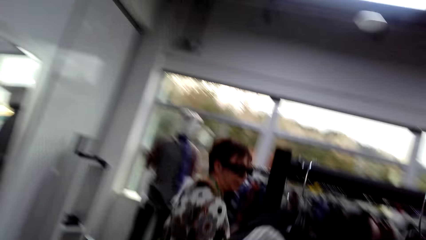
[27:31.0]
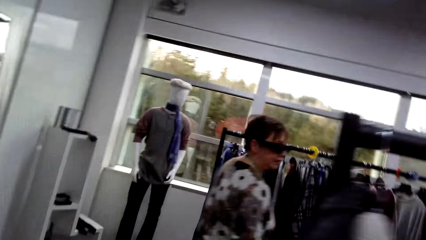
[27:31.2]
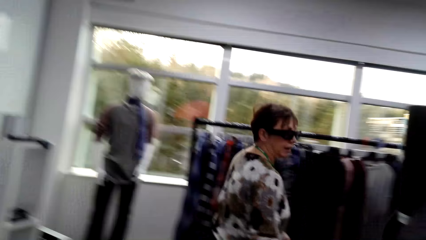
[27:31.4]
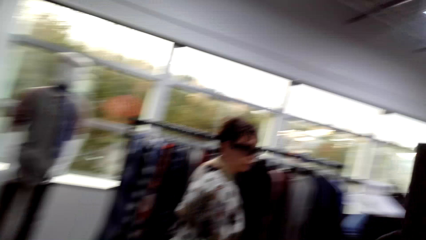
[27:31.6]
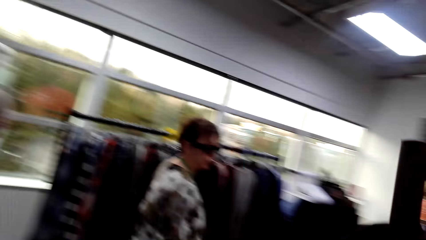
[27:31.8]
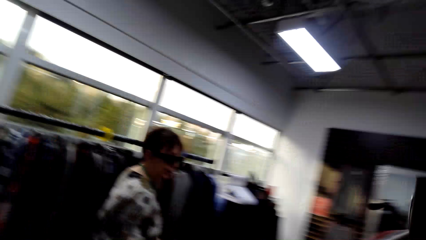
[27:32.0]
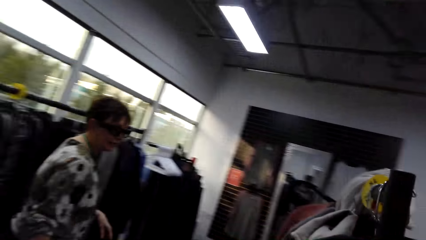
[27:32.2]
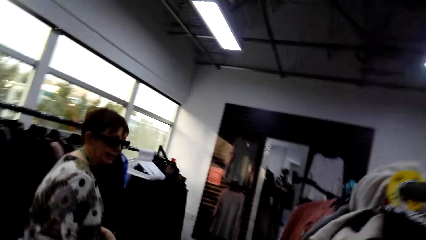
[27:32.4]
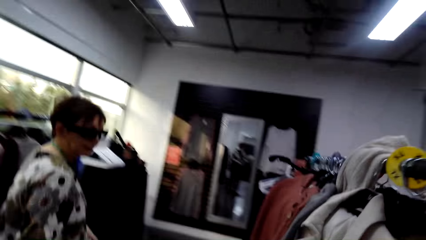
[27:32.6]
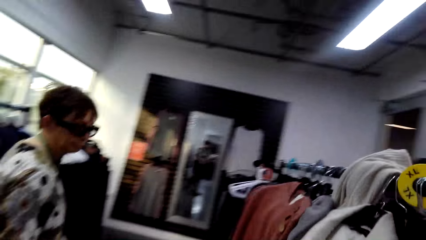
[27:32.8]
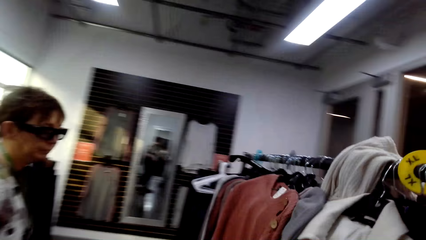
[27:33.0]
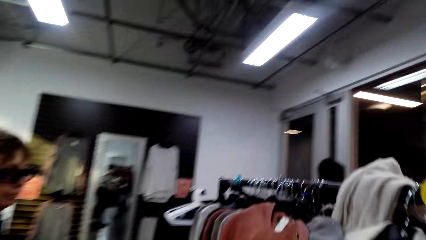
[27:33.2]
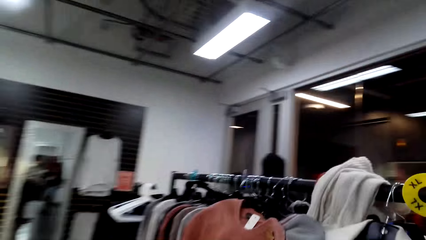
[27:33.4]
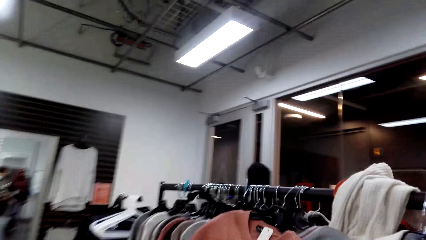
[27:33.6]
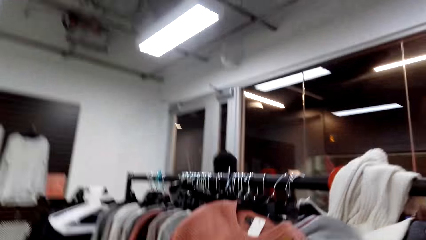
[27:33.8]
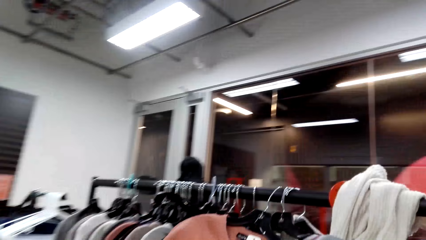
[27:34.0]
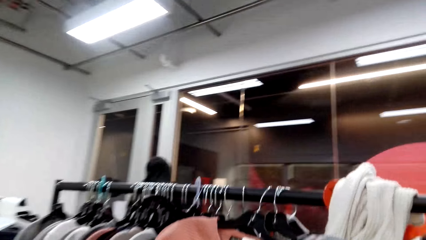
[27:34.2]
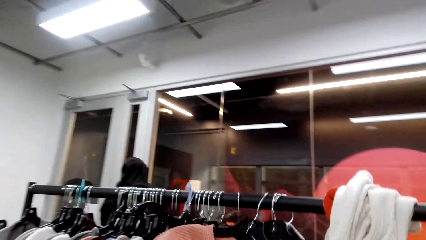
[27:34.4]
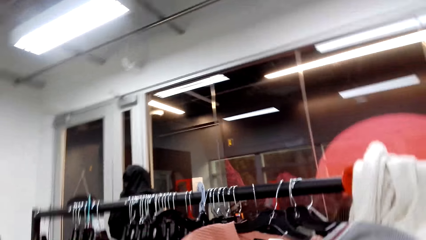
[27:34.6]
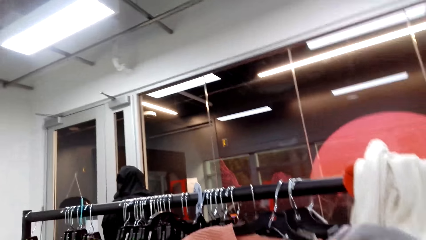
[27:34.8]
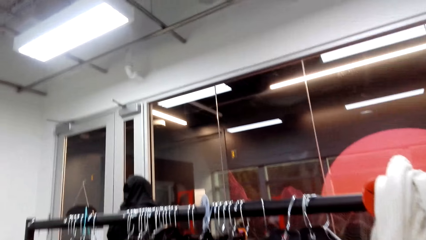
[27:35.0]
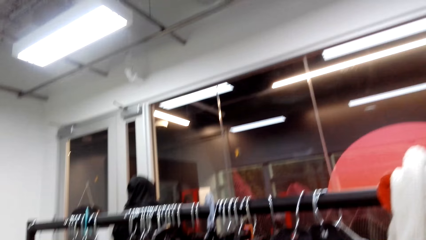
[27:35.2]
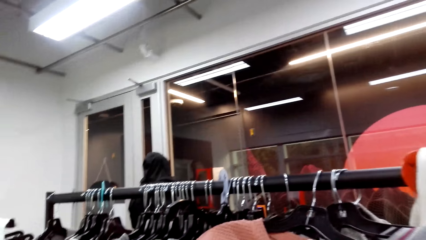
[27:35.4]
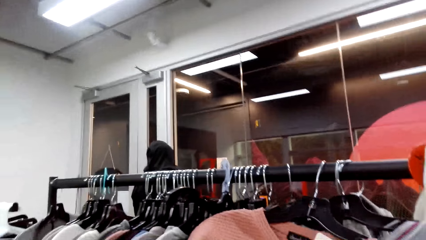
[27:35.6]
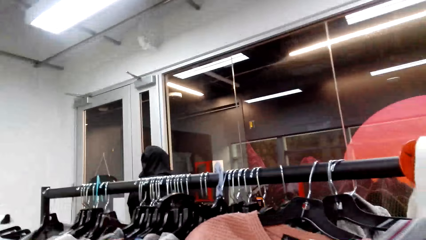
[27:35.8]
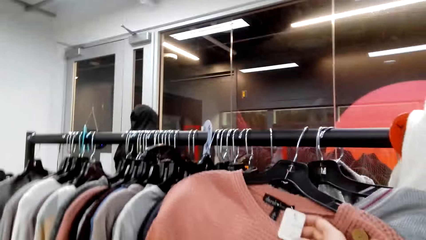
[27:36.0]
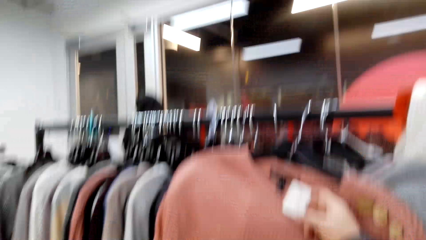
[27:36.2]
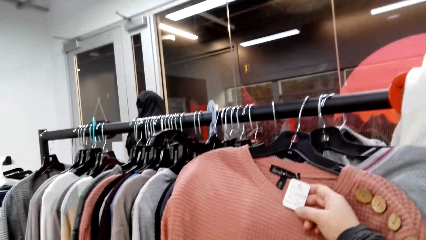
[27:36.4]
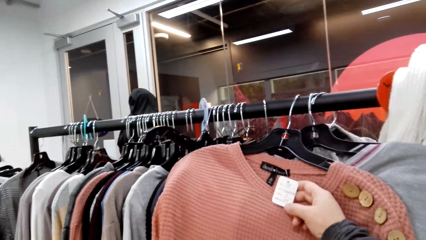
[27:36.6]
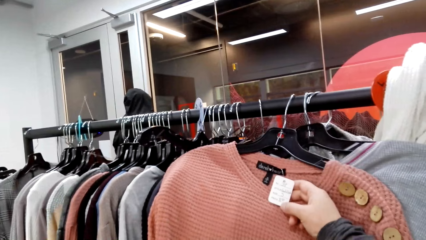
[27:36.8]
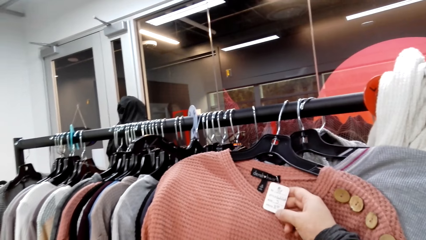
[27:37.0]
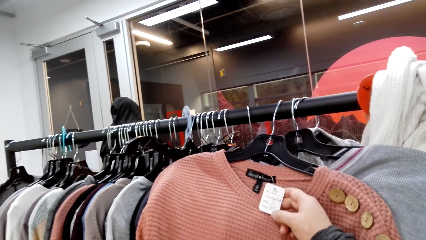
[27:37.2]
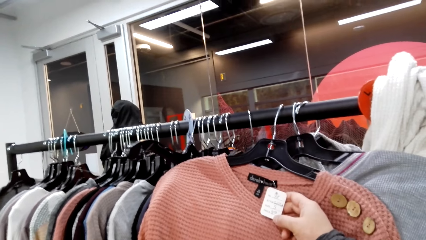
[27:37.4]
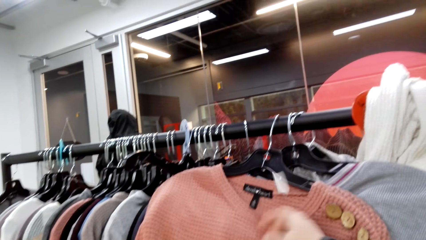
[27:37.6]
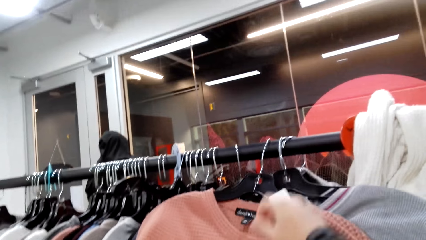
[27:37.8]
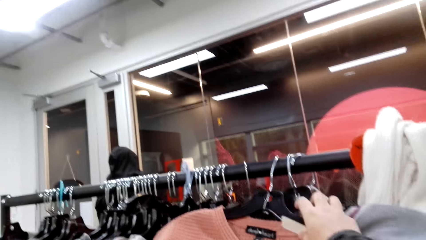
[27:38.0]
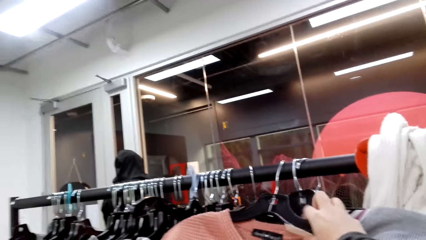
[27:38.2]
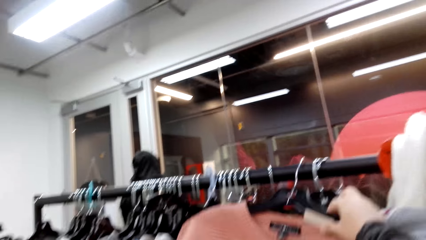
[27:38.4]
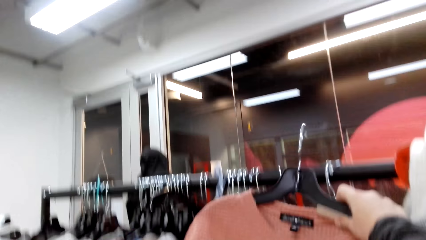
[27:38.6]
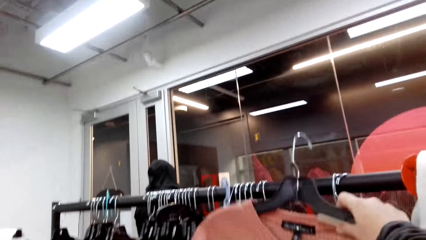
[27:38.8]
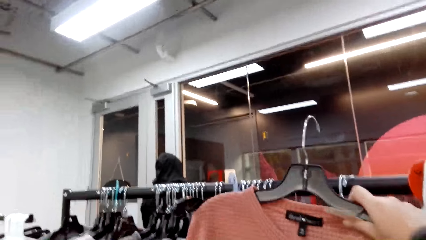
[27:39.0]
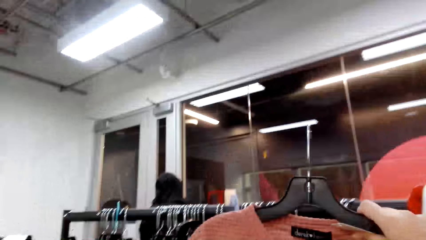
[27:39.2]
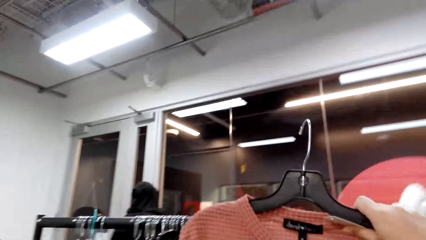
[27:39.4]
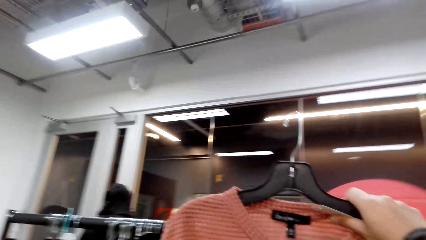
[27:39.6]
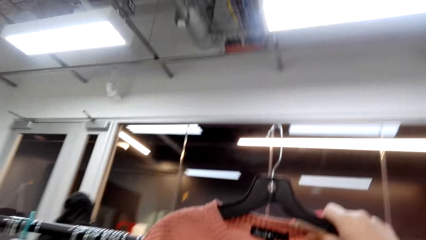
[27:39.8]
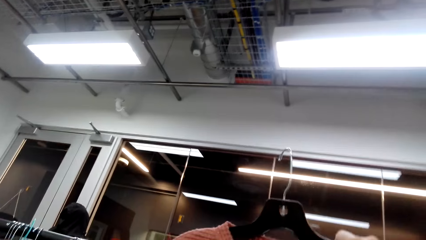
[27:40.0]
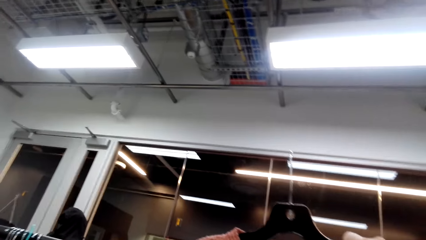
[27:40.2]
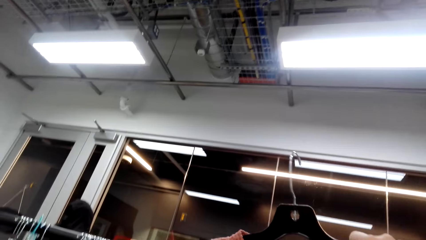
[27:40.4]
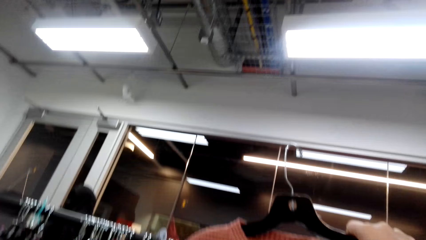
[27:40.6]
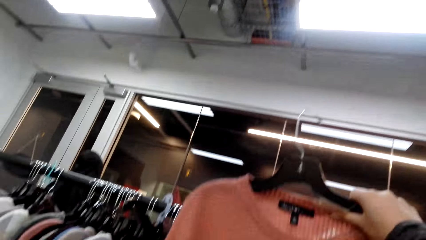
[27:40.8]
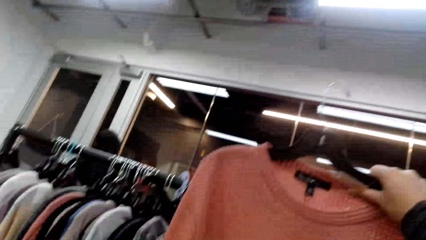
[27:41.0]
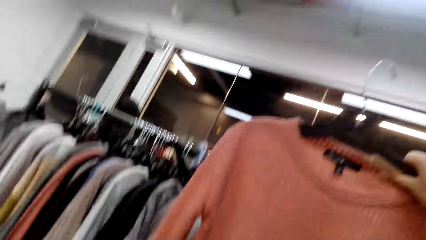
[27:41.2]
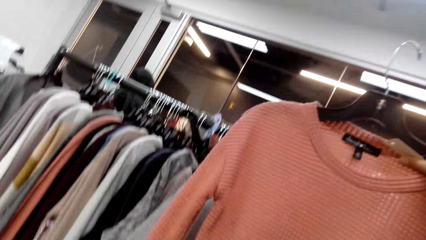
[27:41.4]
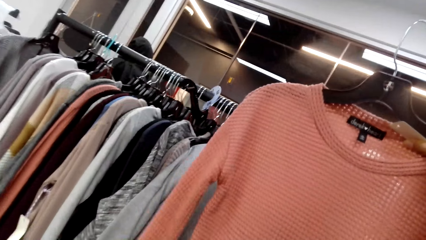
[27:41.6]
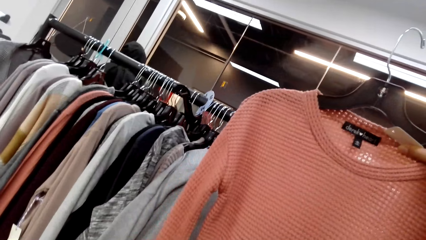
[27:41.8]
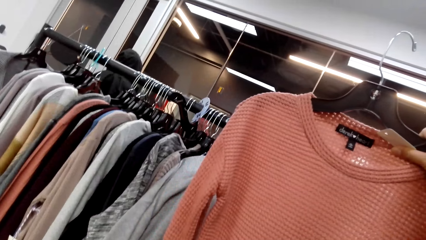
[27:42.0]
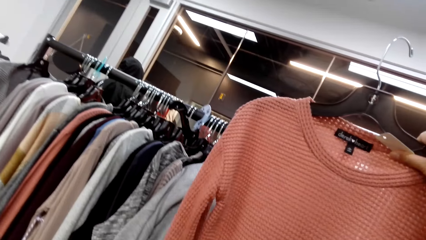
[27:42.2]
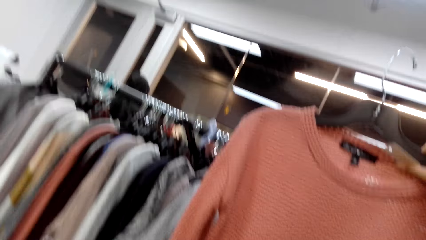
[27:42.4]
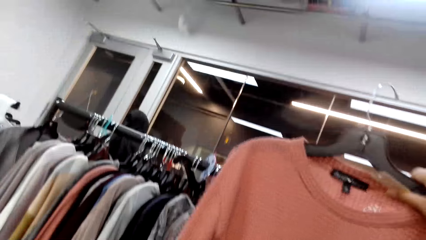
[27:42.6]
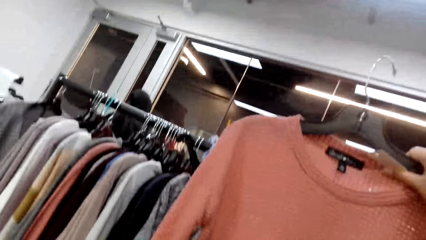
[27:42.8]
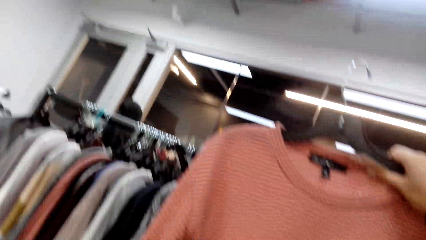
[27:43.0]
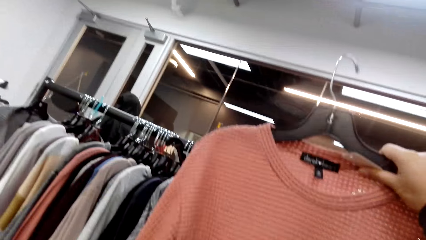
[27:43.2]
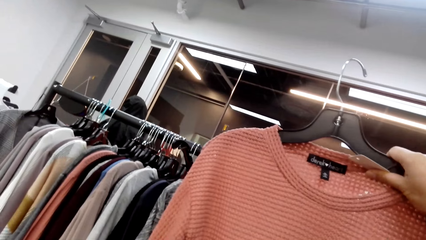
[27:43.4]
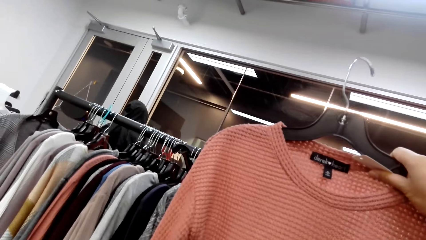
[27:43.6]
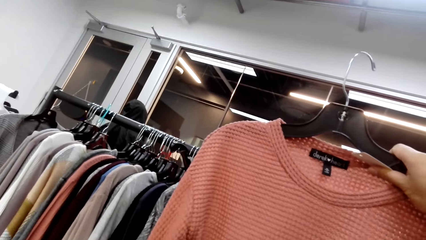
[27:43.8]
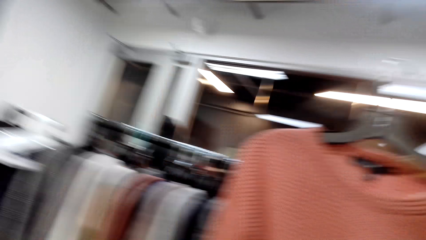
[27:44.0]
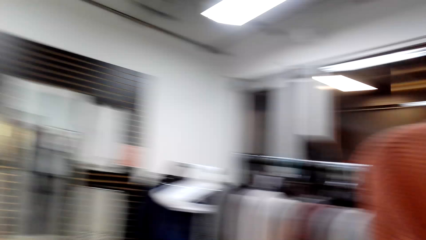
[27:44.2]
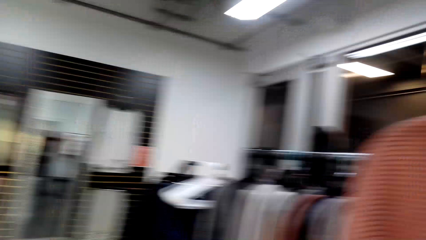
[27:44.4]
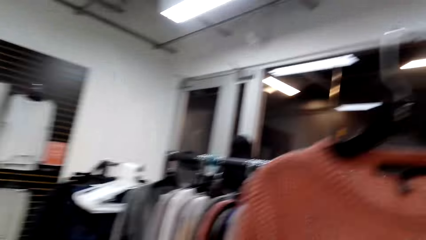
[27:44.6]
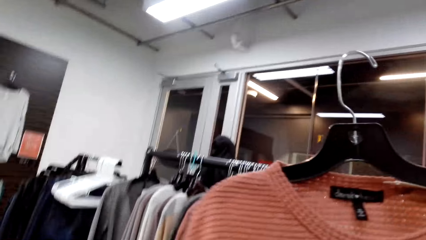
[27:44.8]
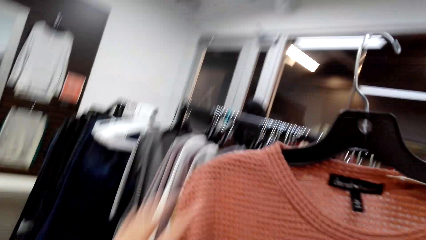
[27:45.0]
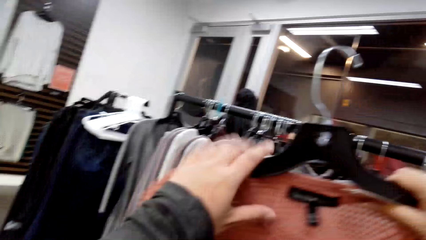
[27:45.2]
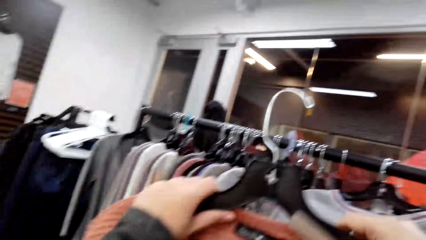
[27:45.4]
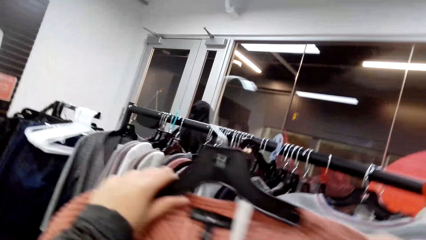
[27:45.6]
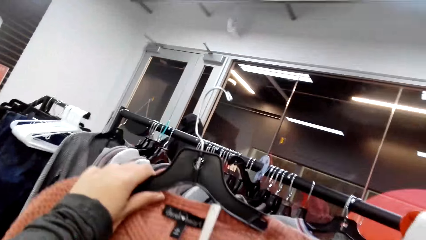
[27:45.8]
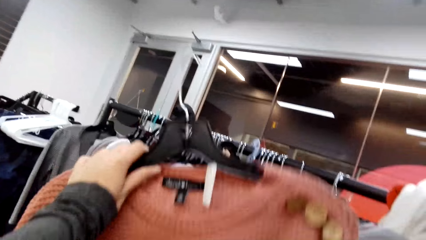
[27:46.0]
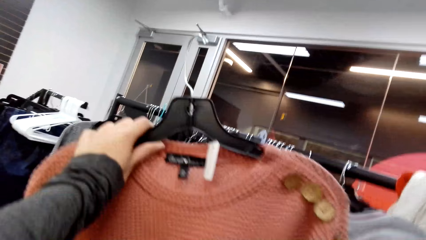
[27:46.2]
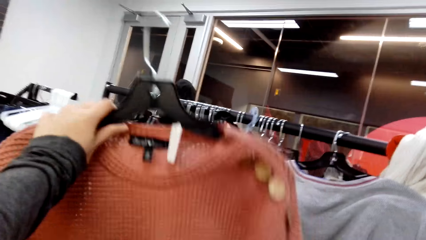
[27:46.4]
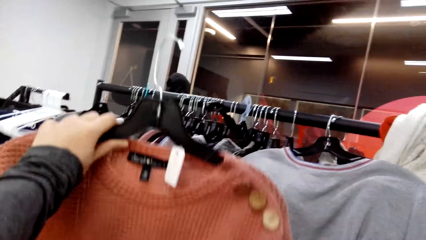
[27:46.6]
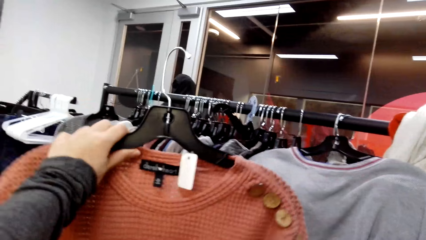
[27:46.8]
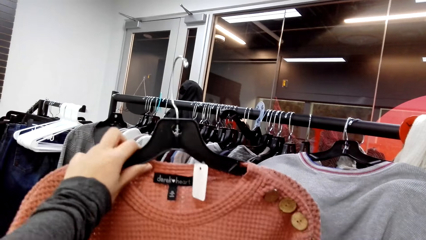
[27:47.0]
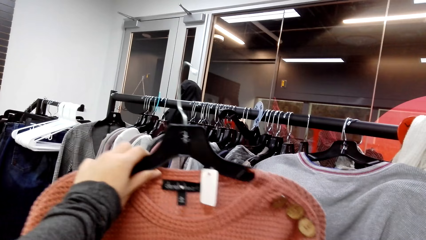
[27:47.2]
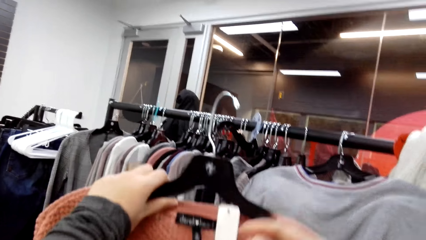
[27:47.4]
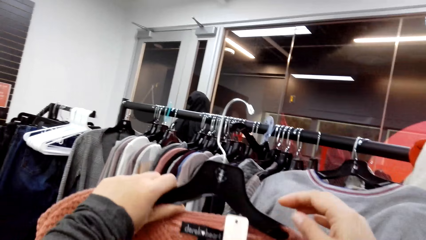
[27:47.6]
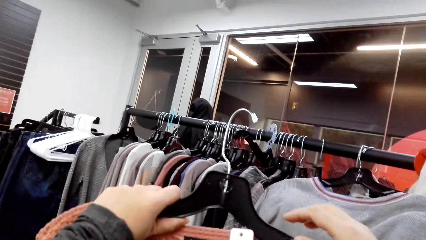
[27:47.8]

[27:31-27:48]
The camera wearer looks at the price tag of a sweater. They hold the tag. They pick up the sweater or top from the rack. They look at the sweater. They hold the top with the other hand.
